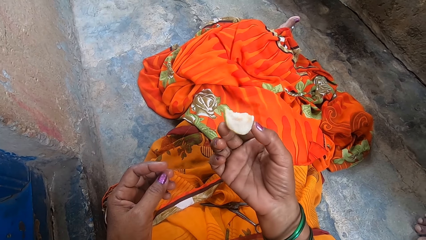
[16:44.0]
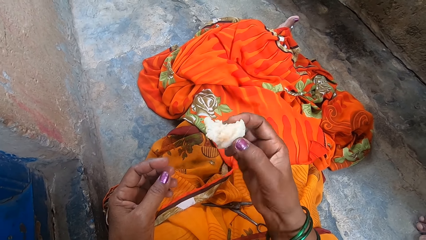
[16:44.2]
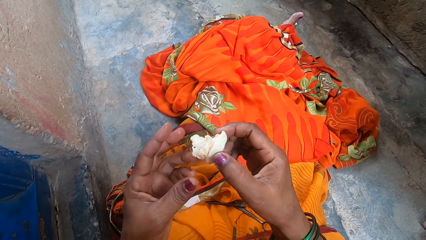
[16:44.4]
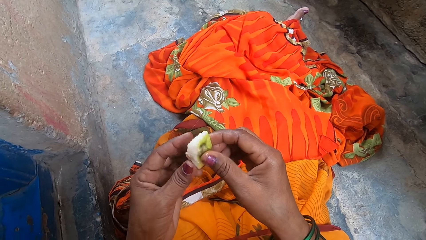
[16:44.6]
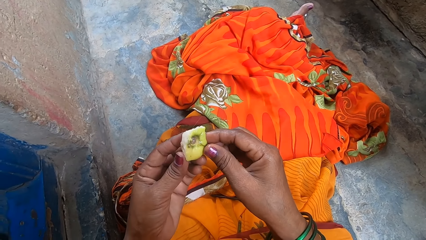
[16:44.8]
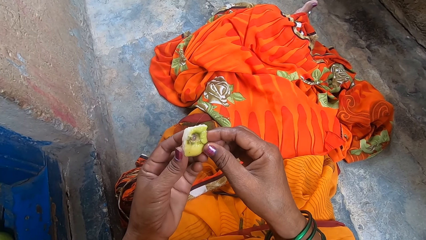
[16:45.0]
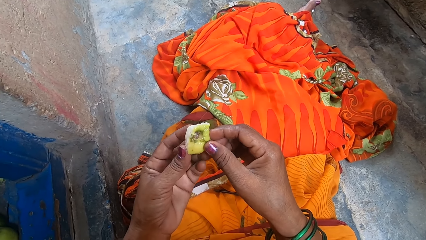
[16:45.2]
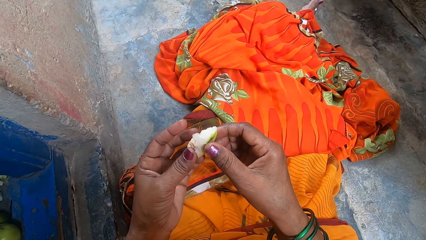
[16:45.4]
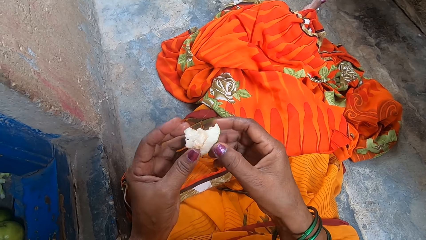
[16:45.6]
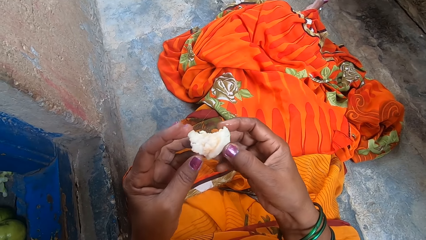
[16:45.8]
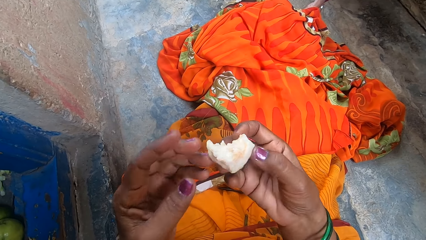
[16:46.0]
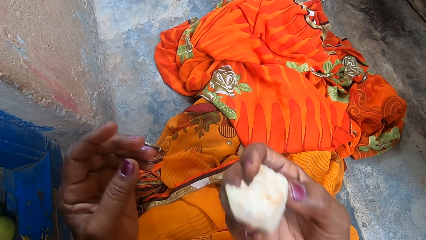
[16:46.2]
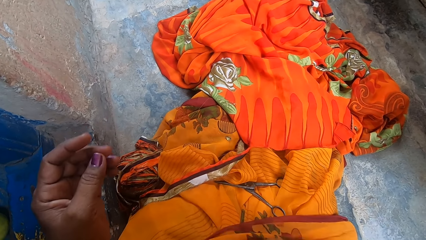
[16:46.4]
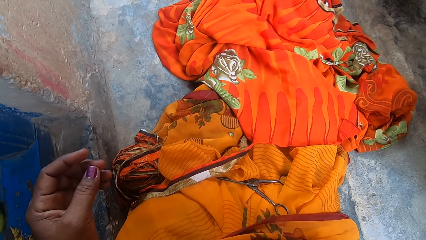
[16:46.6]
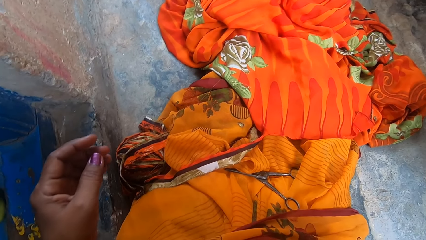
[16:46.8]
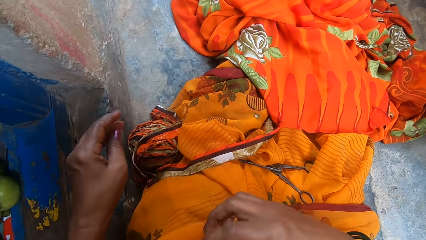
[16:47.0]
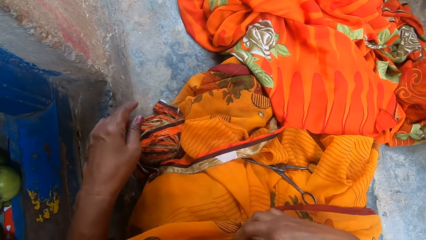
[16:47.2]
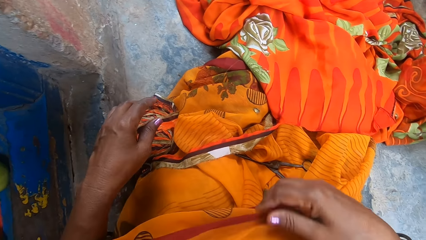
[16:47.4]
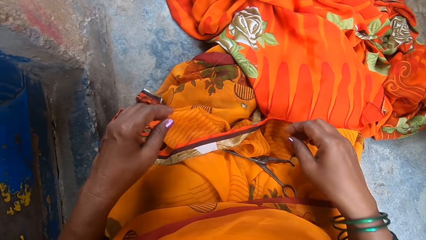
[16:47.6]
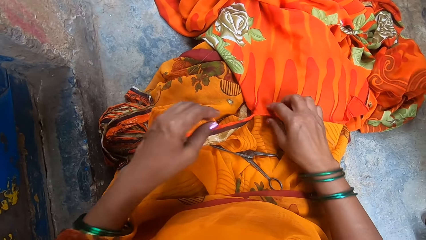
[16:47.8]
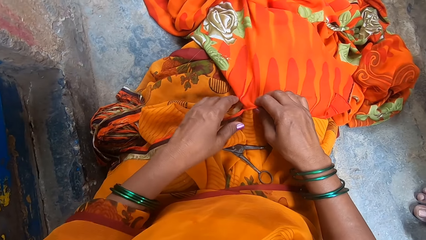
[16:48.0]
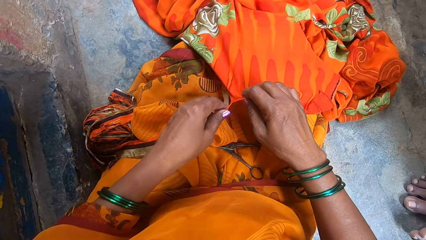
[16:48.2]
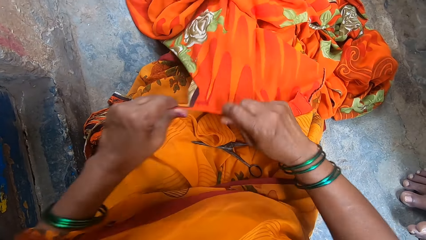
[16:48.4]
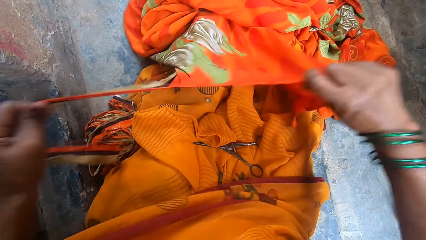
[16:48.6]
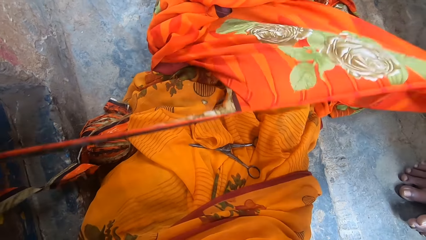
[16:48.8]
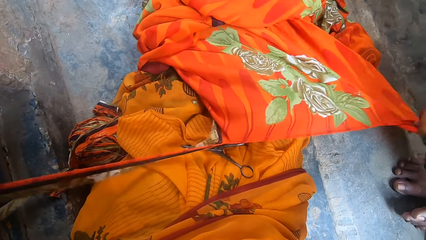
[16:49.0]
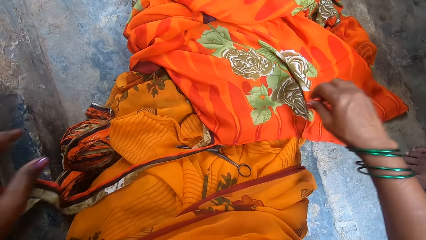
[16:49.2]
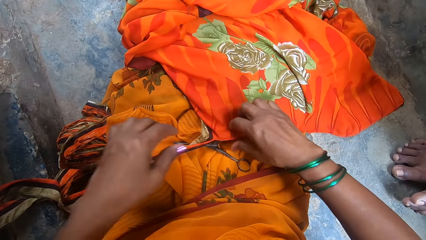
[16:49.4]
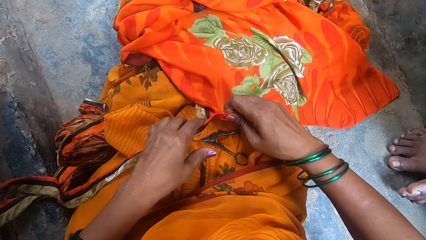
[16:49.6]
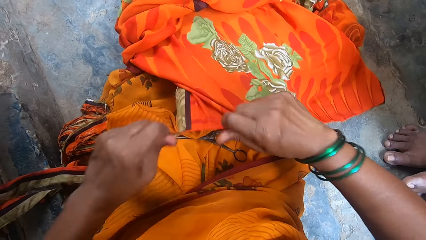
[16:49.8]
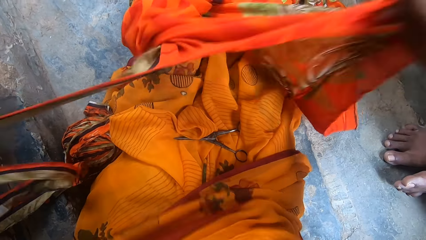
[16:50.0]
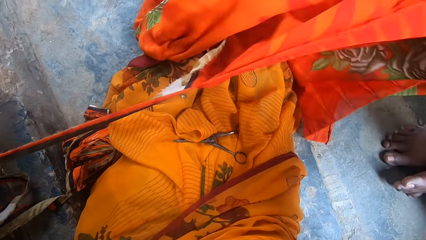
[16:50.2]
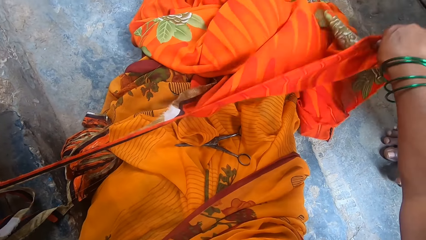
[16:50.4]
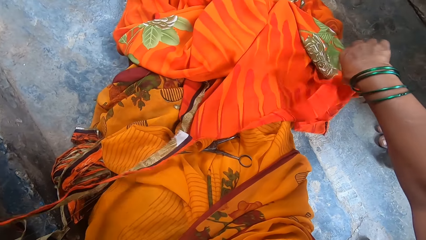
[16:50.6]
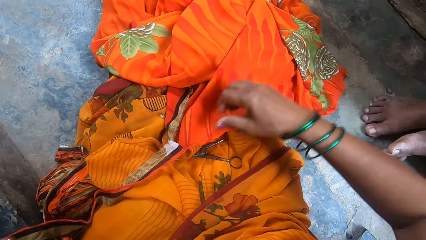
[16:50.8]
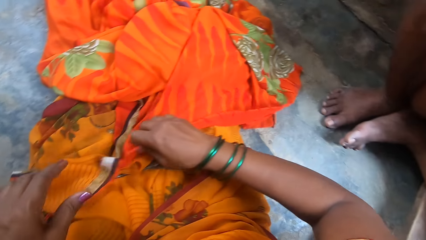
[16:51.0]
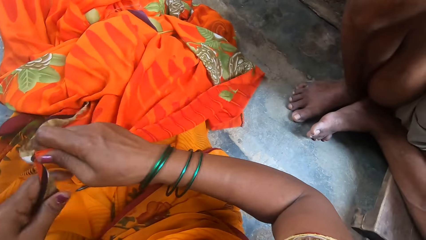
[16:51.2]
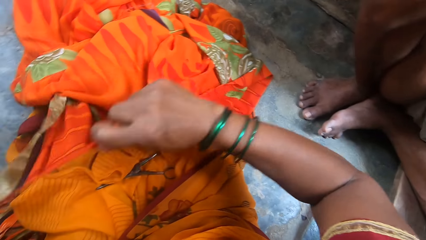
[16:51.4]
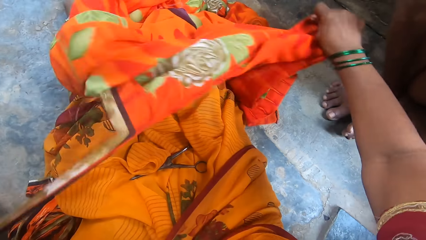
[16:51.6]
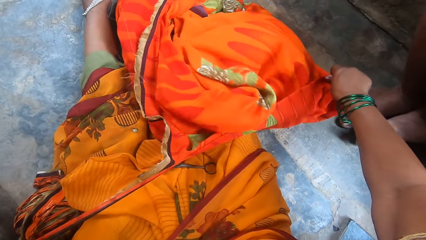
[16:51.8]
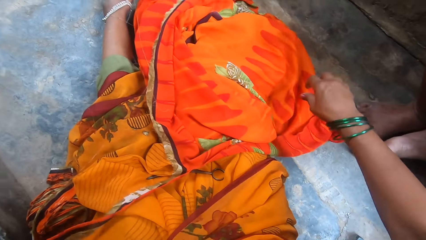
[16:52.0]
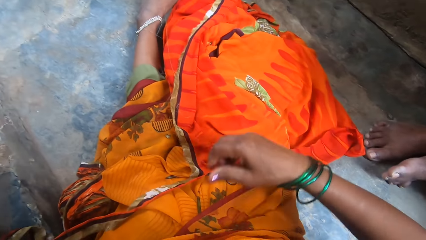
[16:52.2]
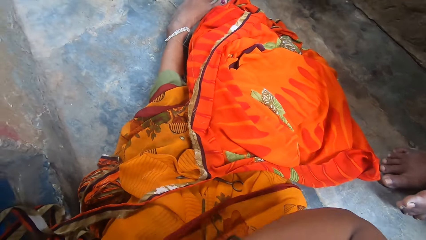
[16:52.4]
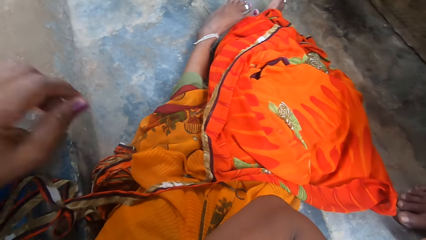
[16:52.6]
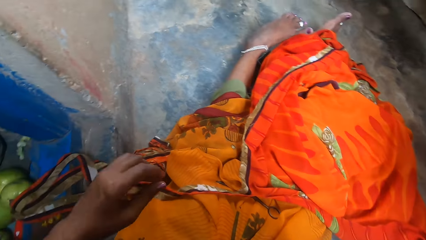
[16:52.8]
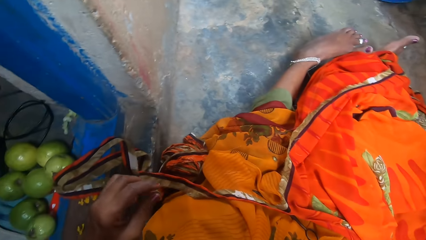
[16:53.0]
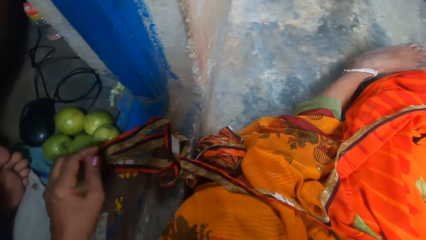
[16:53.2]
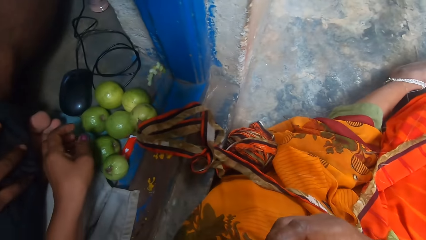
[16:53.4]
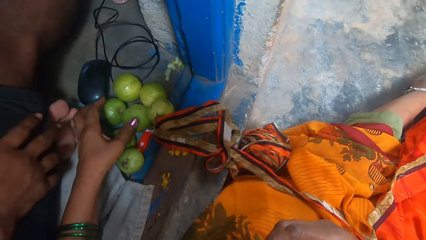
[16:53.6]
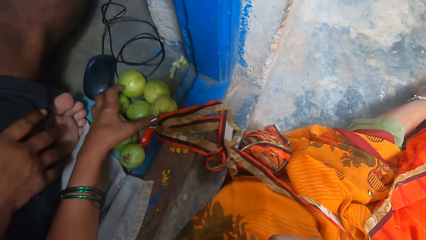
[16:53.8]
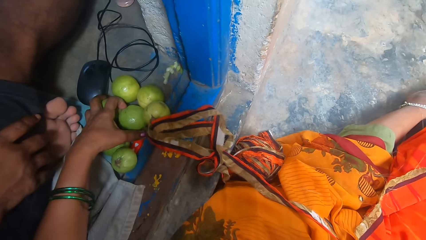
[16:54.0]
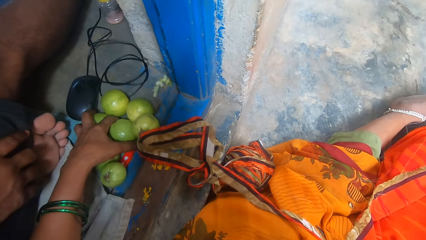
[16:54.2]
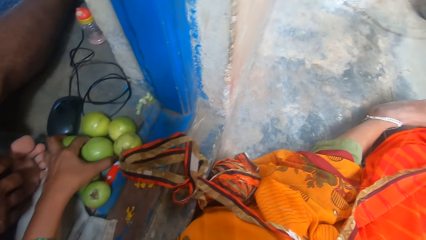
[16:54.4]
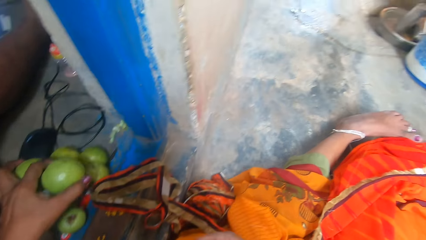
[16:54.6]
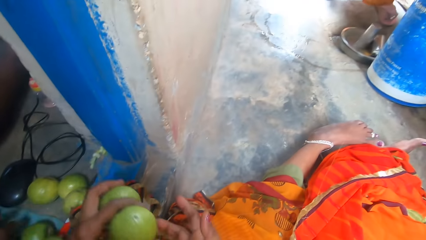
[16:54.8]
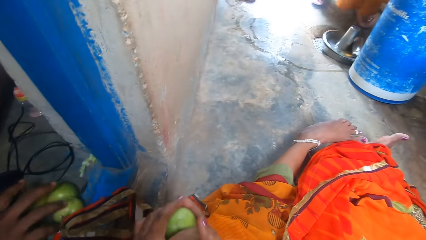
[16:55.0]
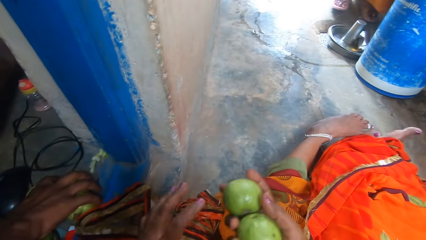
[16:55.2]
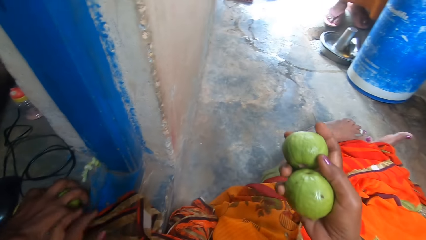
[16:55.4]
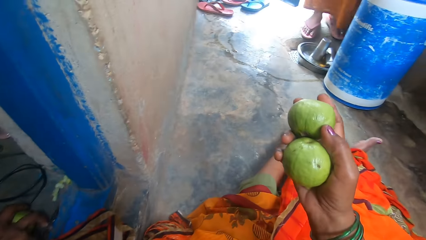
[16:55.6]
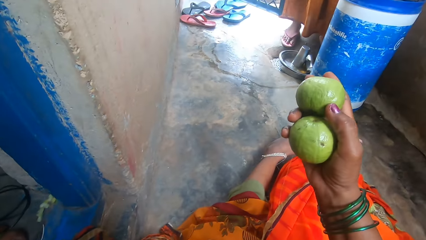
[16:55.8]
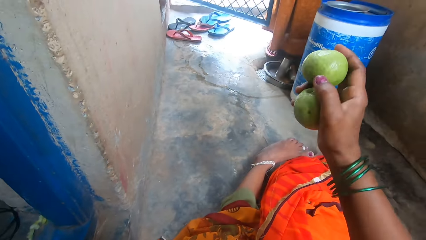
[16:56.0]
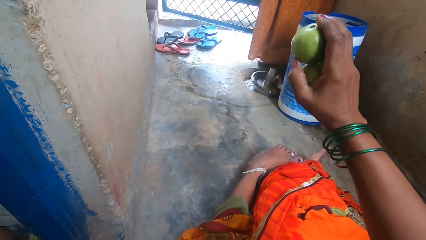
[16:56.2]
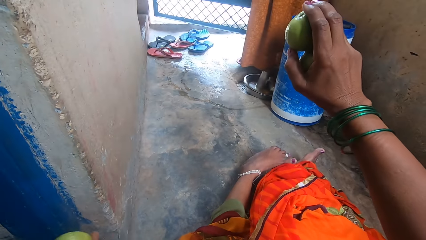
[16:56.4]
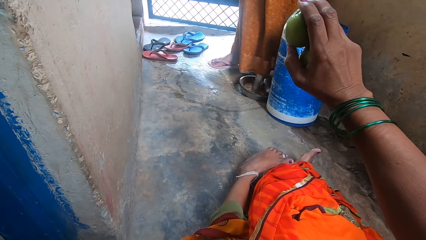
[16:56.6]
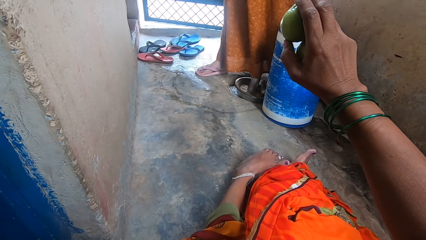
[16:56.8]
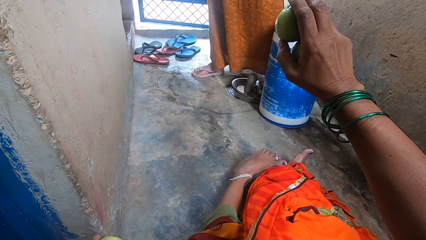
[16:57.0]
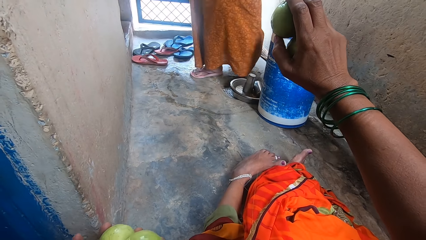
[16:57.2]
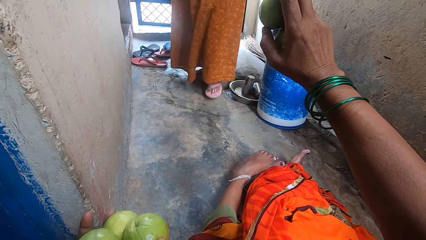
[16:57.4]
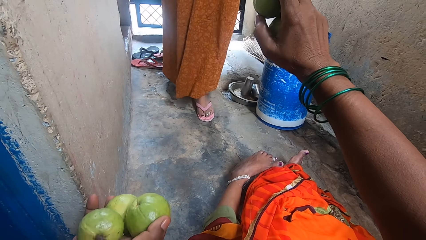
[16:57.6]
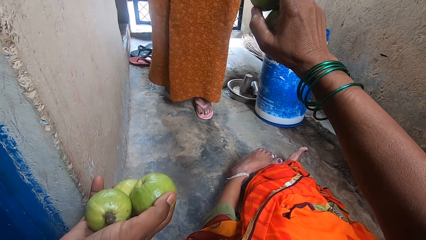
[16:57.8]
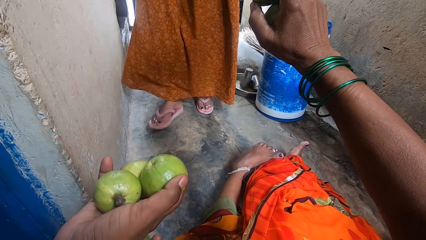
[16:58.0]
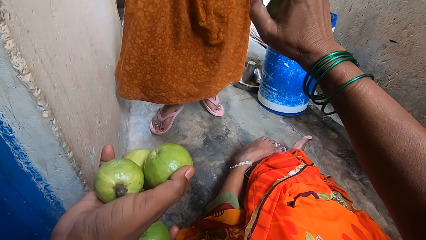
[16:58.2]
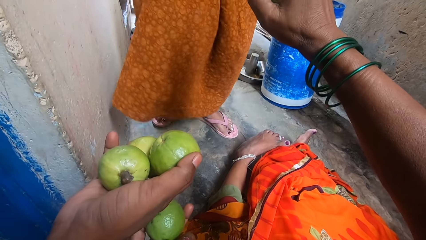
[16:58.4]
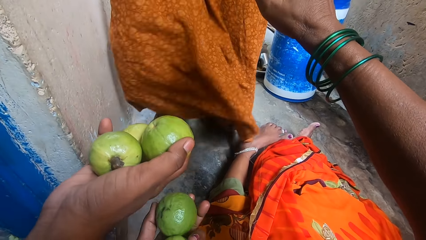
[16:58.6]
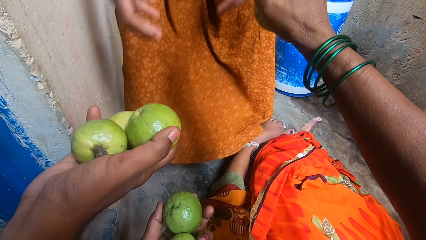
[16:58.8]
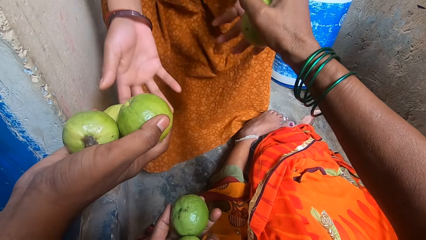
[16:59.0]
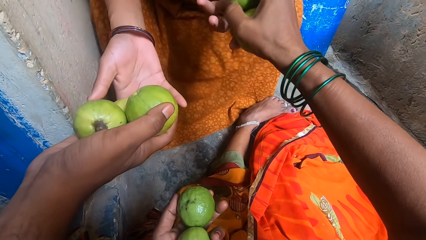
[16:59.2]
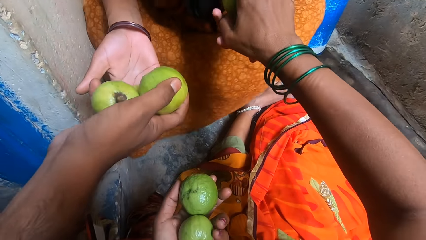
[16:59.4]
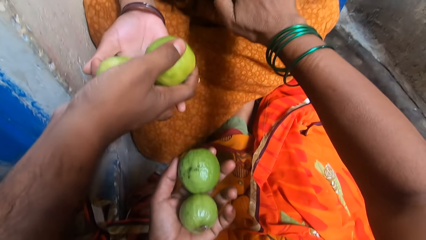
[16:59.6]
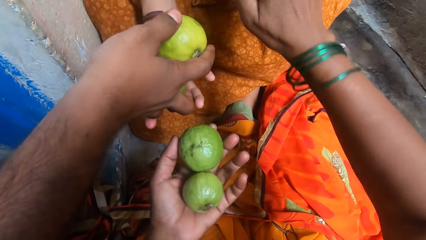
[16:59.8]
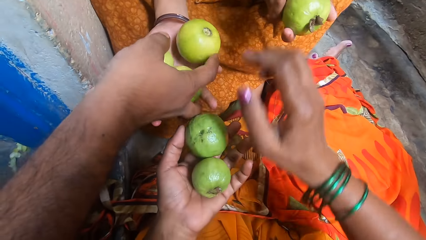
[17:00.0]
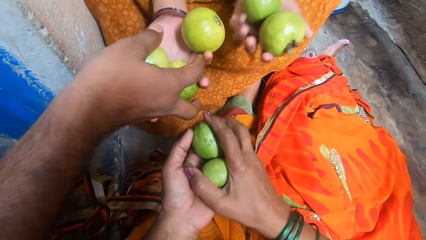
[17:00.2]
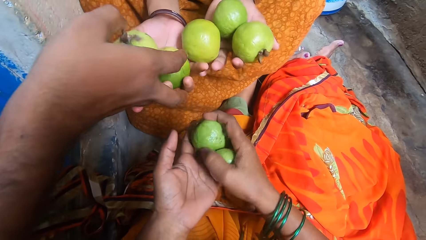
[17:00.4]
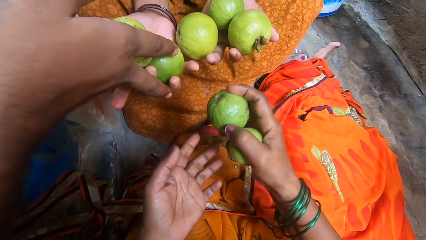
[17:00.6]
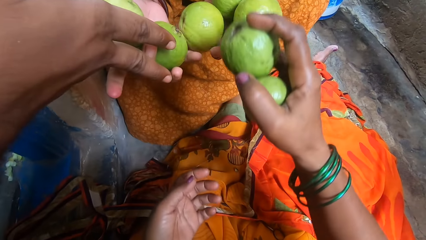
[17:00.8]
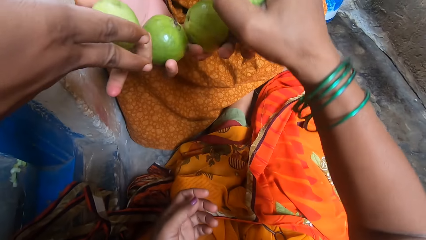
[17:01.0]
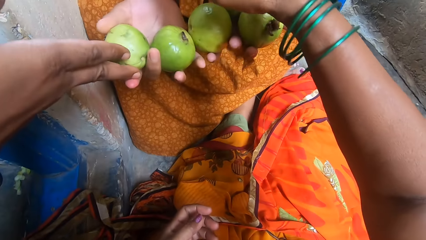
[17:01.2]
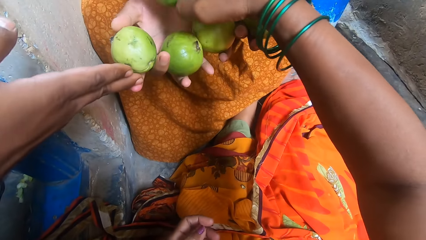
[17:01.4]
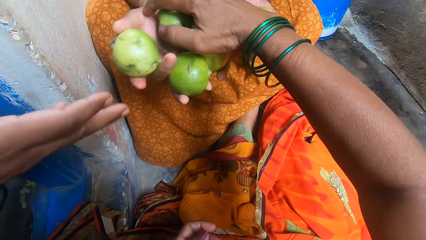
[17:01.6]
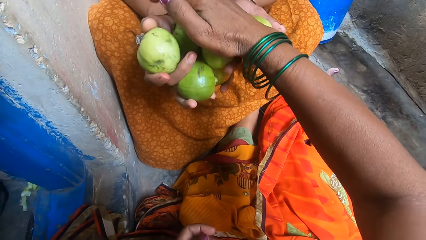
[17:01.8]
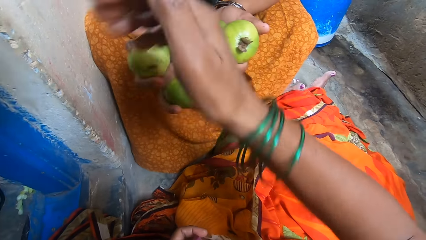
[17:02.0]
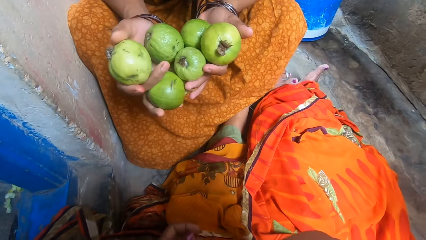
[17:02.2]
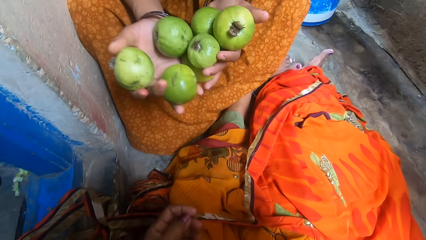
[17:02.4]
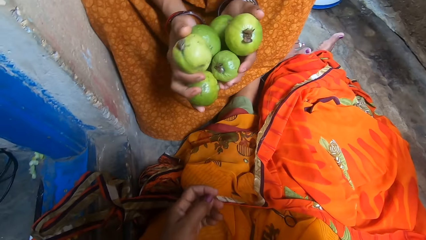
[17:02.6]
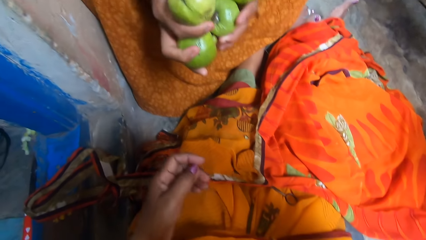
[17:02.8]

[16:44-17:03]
The camera wearer eats the guava. They tear the cloth with hands. They take the guavas. A man takes the guavas. The camera wearer gives another man the guavas. The other man walks around the room. A third man gives the other man the guavas. The camera wearer gives the other man the guavas.
